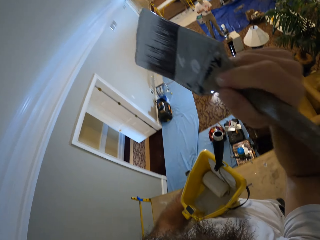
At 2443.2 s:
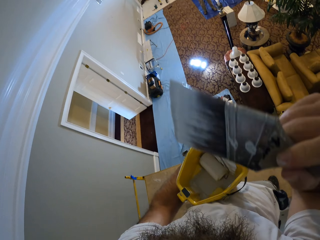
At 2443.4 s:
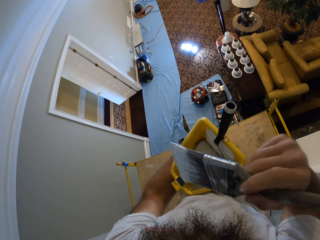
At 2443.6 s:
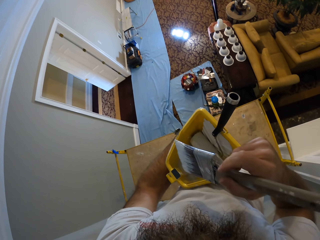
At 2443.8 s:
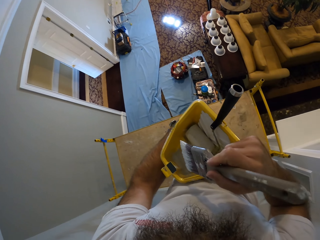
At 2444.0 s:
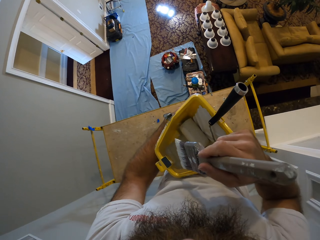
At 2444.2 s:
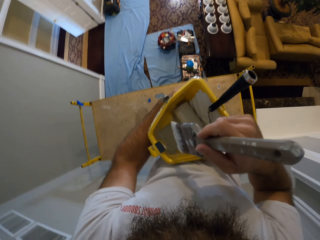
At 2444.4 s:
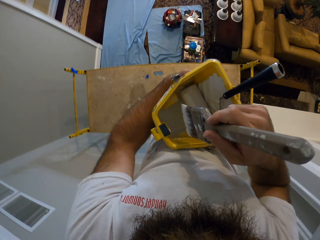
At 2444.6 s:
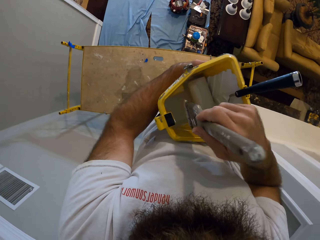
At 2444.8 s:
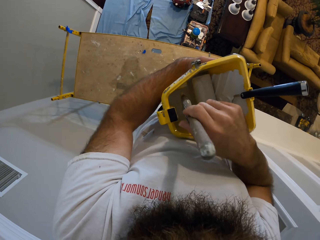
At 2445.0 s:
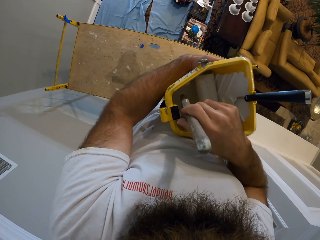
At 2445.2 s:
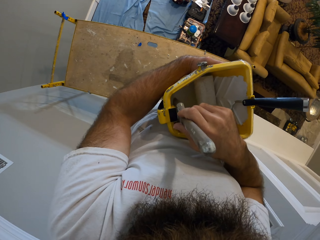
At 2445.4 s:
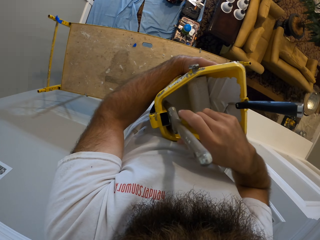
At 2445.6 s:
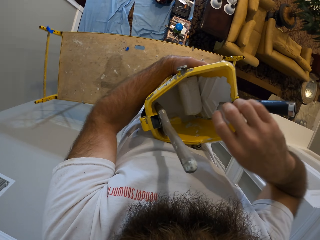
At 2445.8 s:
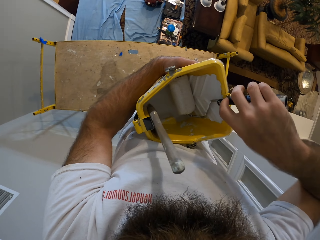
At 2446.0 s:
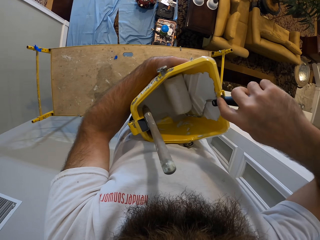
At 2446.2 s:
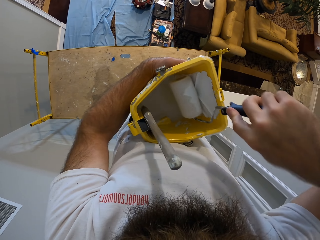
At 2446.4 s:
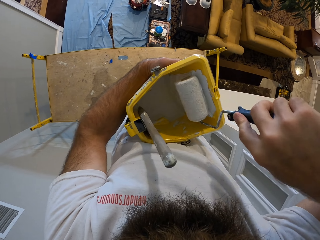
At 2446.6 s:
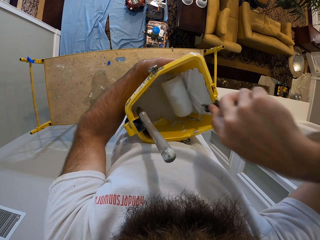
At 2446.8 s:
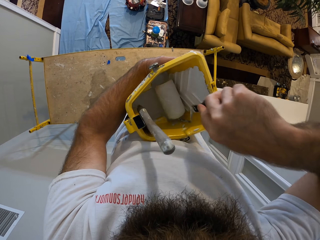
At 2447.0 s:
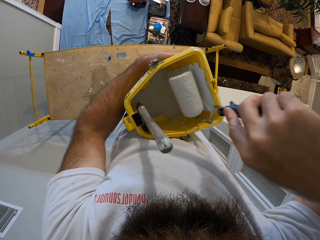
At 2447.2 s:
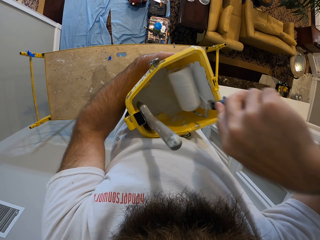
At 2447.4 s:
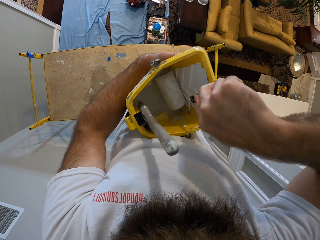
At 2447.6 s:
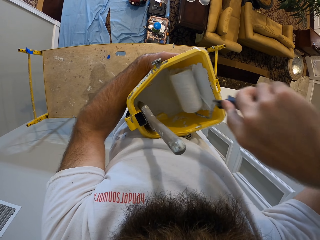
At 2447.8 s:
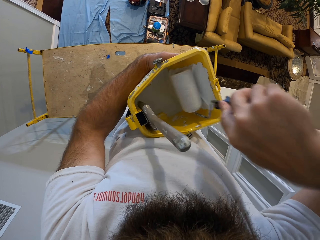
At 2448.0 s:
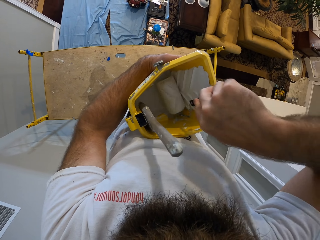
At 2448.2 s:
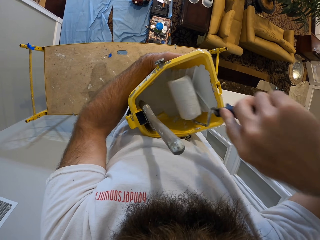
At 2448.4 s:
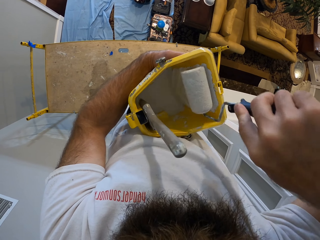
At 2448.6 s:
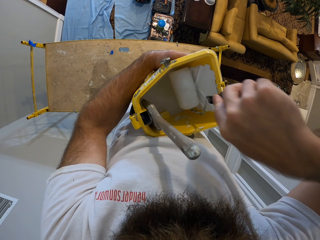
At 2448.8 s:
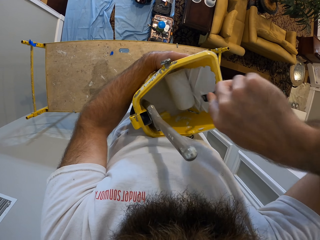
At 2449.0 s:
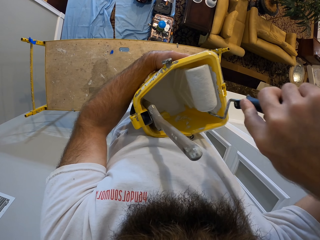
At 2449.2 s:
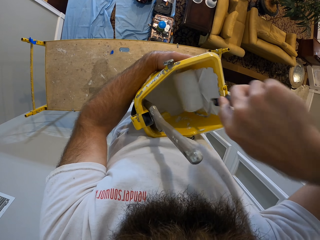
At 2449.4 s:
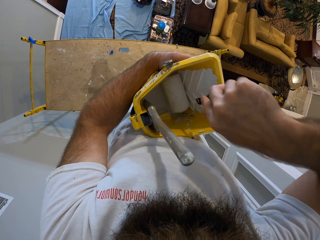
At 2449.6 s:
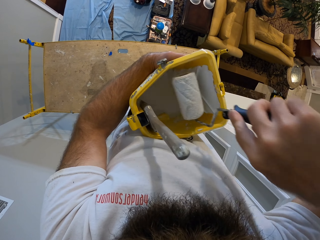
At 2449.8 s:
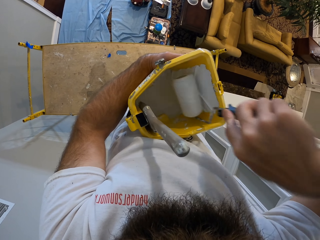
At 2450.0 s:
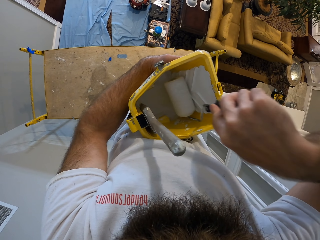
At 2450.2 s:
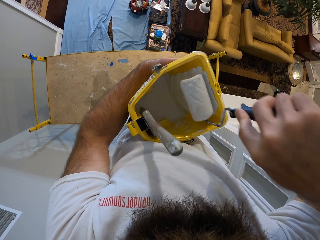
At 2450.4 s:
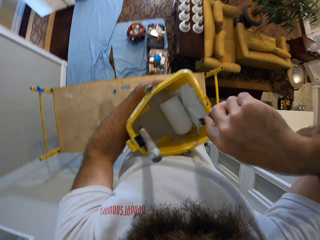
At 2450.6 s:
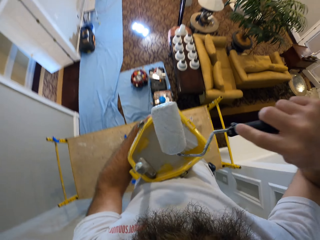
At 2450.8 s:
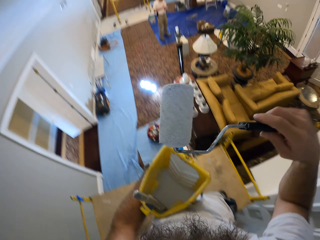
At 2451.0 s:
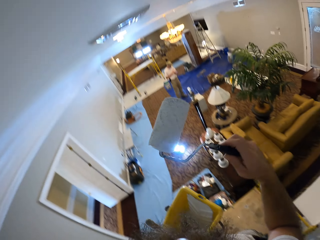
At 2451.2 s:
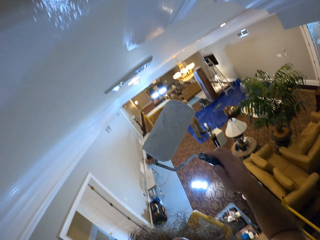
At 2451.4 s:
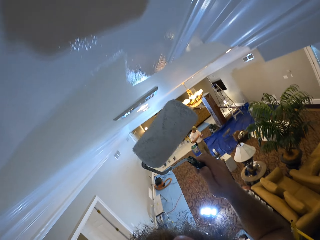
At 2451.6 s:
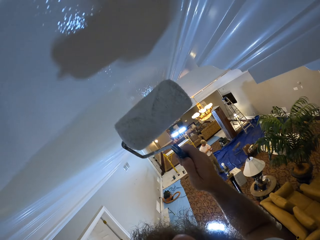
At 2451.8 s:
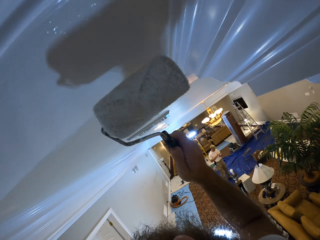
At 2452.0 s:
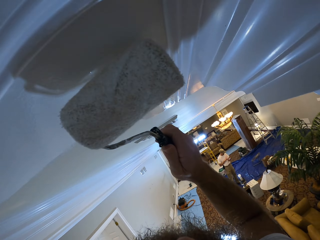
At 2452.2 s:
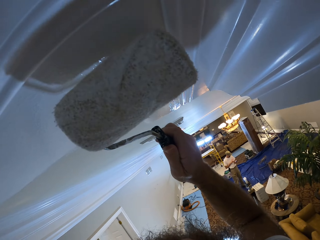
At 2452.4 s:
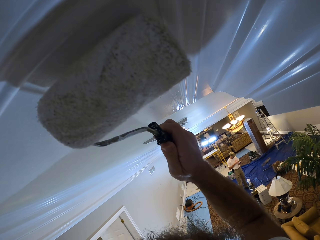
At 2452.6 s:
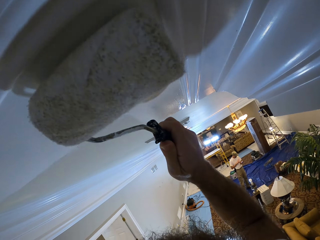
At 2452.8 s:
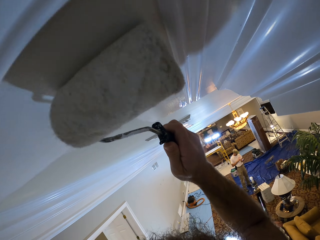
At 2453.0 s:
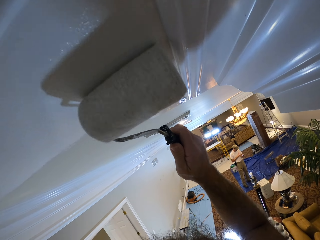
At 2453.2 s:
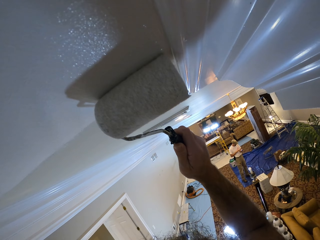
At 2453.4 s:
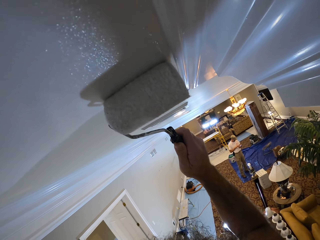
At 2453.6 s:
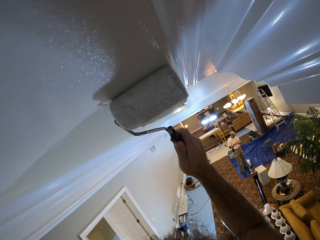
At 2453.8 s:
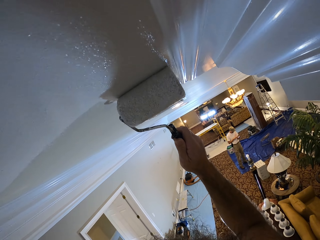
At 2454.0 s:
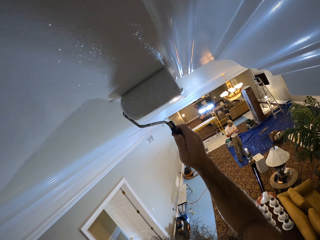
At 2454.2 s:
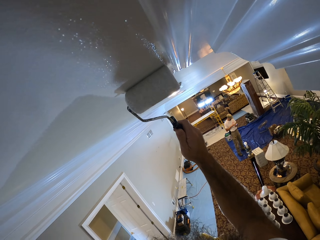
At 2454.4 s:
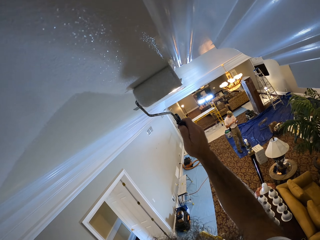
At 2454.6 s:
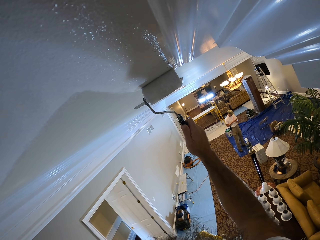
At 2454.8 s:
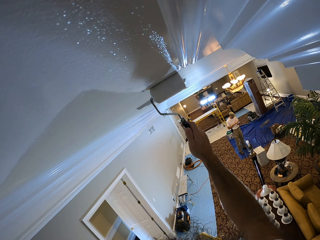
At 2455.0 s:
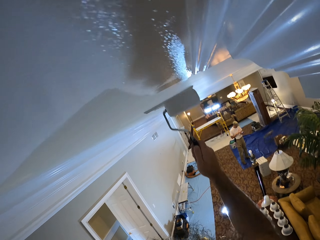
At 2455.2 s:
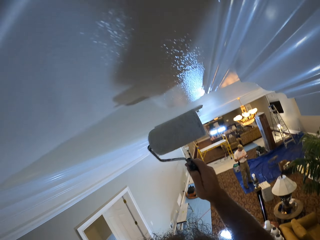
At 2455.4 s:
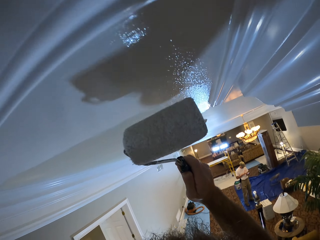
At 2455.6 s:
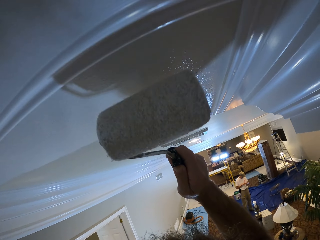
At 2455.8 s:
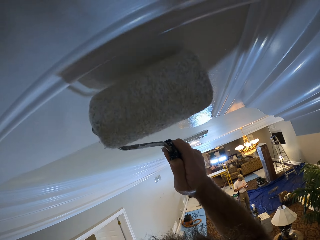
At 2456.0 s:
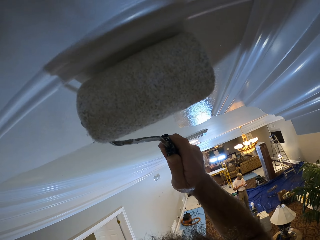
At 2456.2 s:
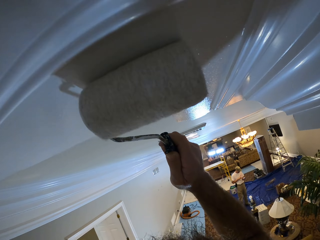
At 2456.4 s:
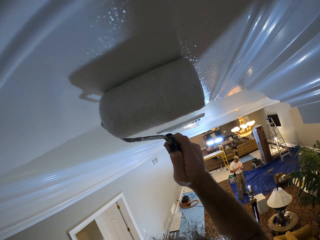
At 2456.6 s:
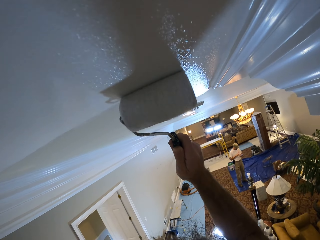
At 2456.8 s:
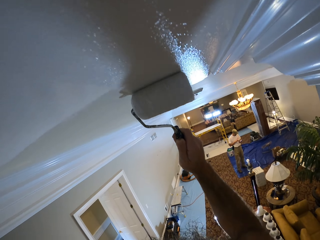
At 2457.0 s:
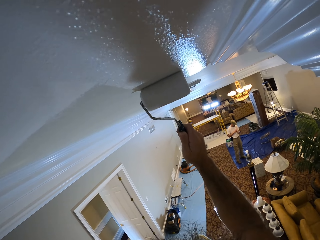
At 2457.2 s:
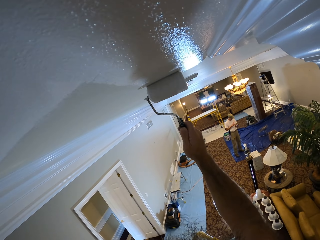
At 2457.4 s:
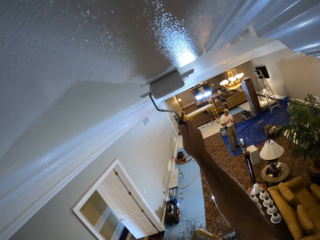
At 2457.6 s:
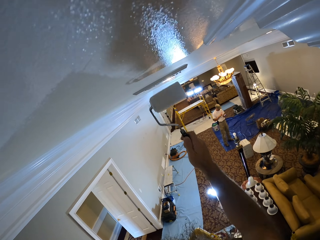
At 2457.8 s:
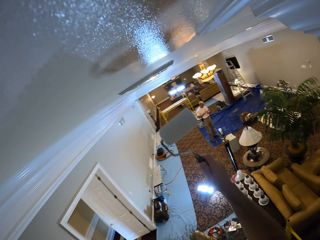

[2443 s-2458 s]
The camera wearer places the paint roller in his right hand into the paint bucket in his left hand. He rolls the roller brush in the paint bucket with his right hand. He paints the white ceiling or wall with the roller brush in his right hand.

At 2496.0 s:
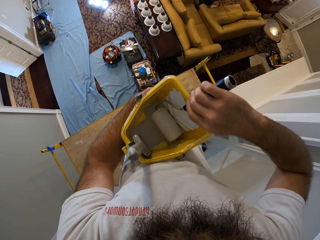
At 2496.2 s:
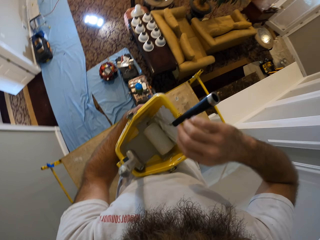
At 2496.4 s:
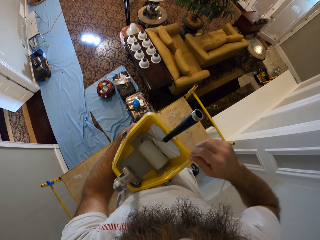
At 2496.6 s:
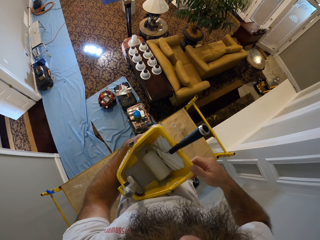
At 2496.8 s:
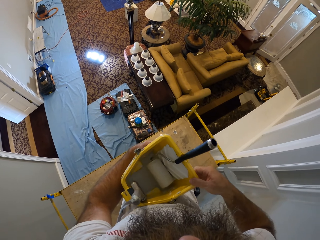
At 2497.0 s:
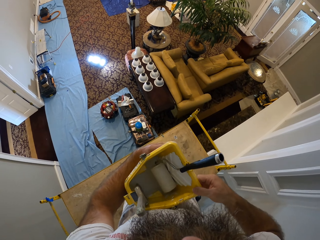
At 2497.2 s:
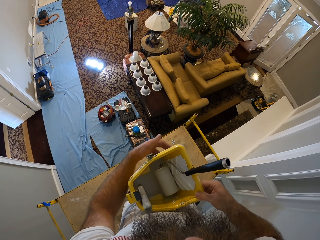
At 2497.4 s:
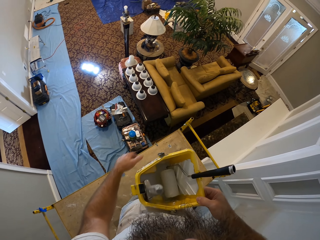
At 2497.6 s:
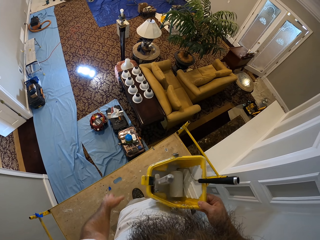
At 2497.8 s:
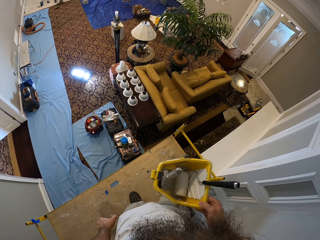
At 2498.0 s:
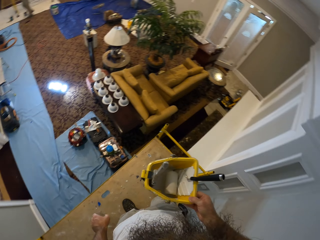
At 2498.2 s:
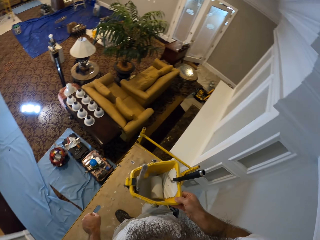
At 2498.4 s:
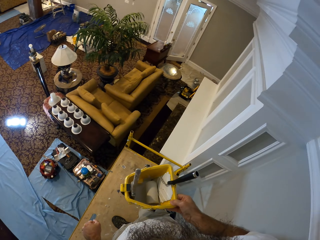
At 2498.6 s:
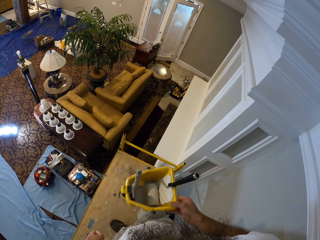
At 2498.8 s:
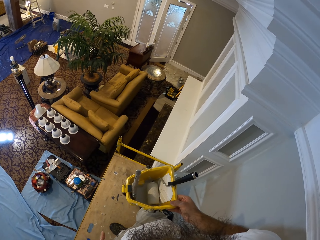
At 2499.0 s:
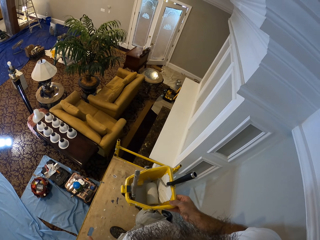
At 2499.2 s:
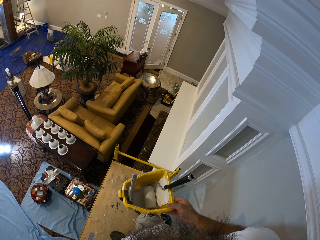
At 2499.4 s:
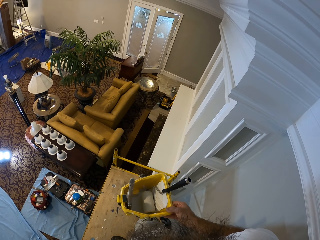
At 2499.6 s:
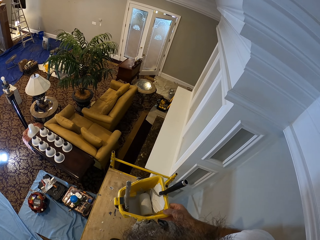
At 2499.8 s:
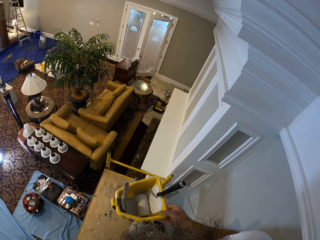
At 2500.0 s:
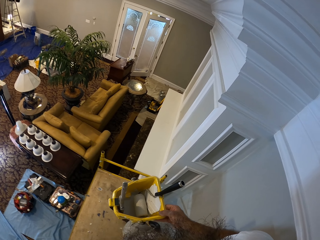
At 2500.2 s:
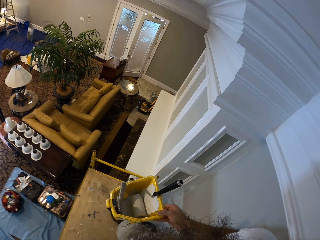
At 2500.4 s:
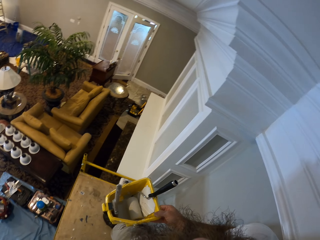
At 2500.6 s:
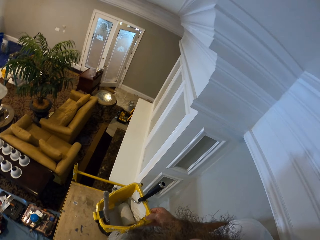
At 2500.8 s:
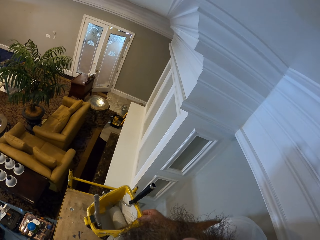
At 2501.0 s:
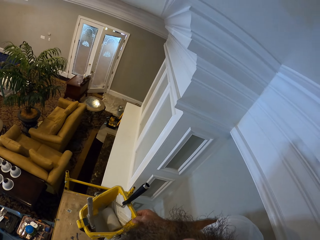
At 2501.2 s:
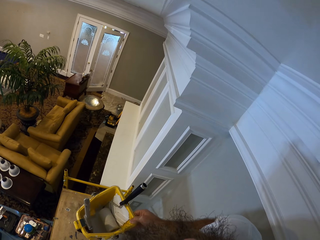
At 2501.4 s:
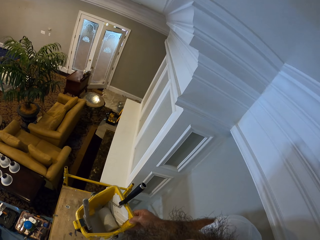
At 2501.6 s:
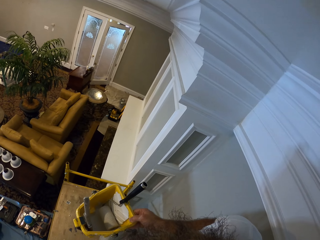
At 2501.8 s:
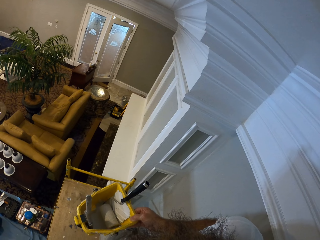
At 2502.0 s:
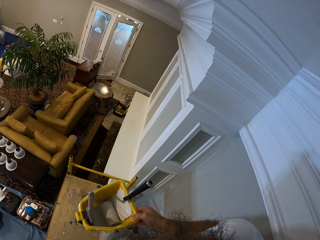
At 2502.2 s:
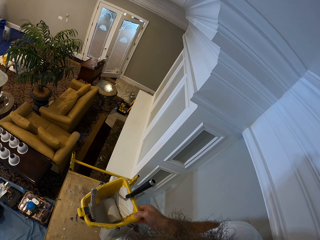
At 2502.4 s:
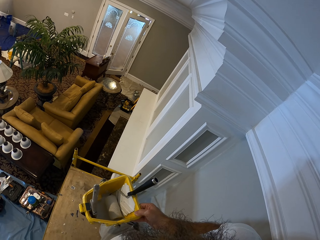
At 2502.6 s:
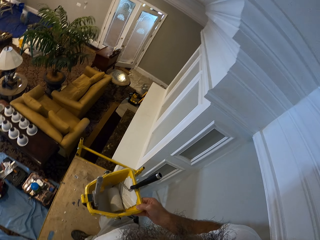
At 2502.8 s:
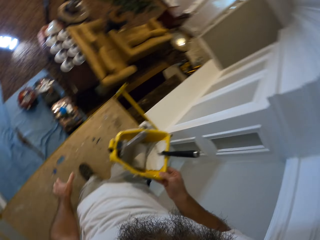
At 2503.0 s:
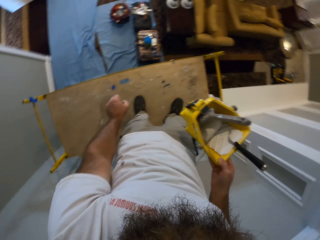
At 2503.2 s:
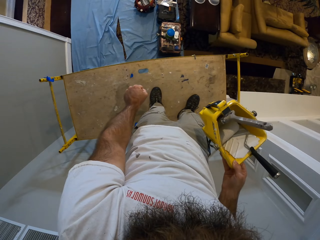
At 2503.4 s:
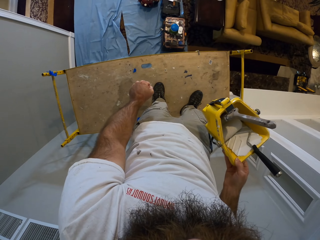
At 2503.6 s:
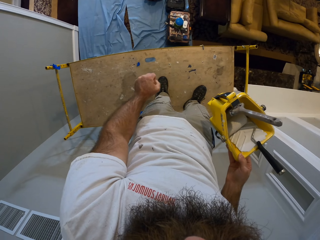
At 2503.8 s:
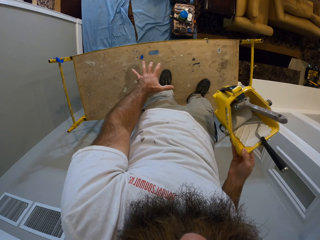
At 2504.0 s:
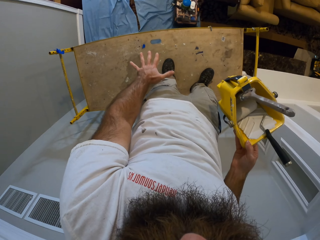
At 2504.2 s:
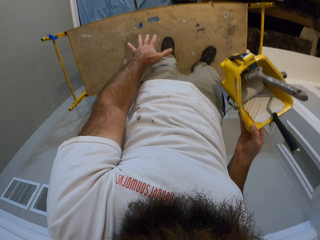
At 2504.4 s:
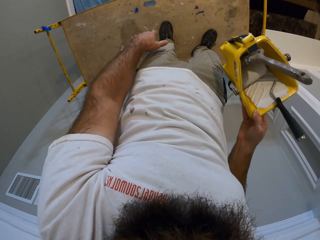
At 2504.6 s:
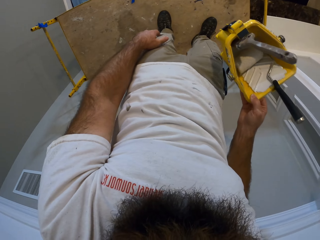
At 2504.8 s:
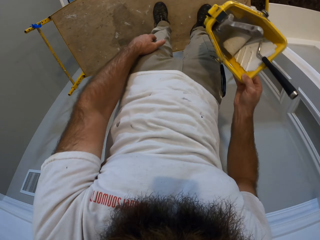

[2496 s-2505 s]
The camera wearer puts the roller in the paint. They hold the tin.
